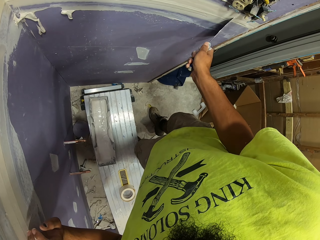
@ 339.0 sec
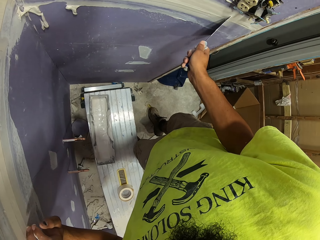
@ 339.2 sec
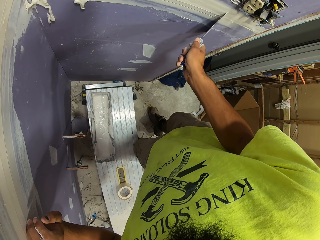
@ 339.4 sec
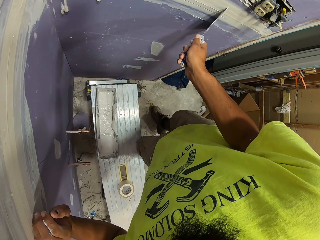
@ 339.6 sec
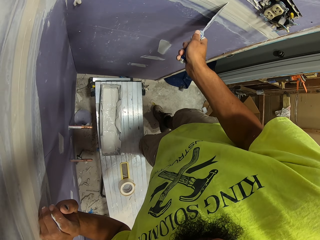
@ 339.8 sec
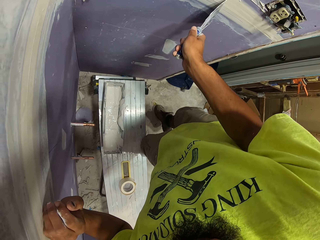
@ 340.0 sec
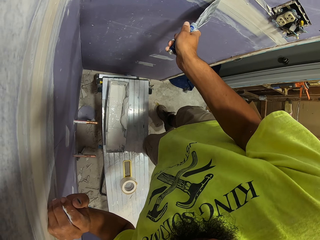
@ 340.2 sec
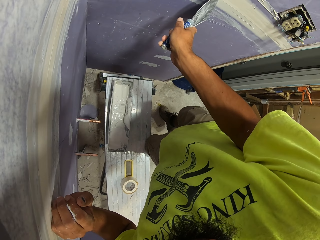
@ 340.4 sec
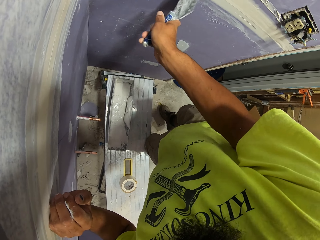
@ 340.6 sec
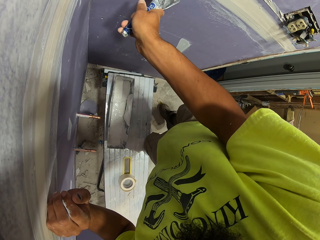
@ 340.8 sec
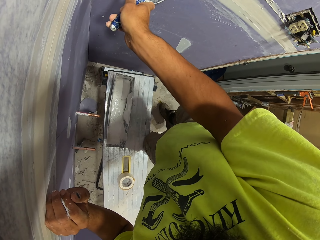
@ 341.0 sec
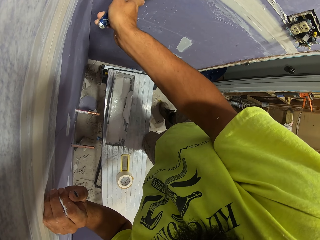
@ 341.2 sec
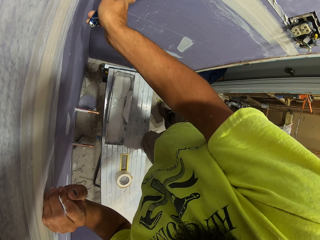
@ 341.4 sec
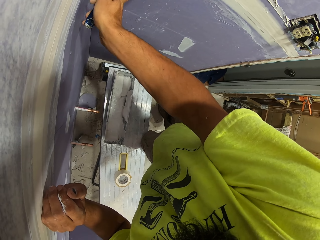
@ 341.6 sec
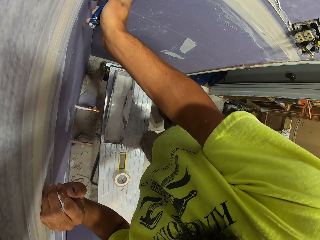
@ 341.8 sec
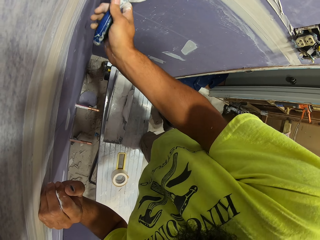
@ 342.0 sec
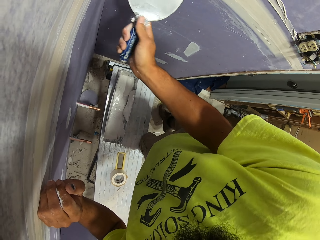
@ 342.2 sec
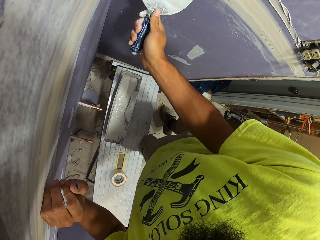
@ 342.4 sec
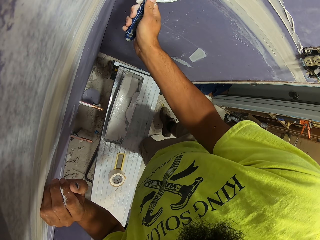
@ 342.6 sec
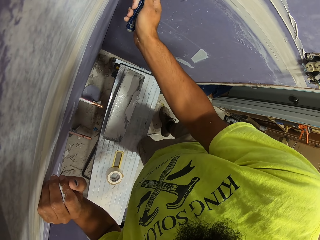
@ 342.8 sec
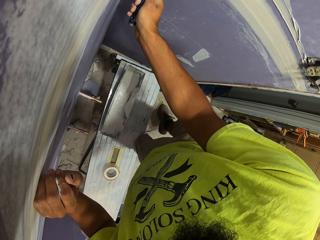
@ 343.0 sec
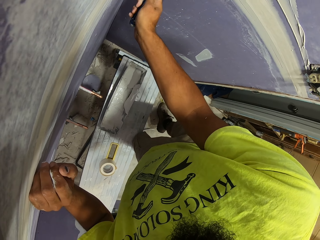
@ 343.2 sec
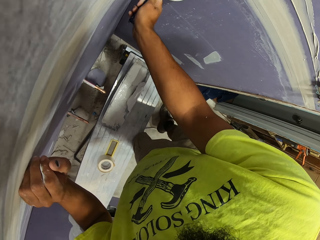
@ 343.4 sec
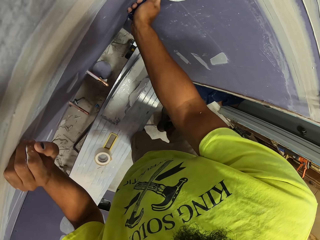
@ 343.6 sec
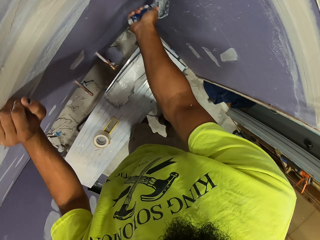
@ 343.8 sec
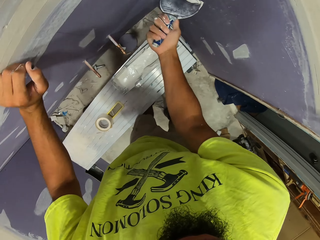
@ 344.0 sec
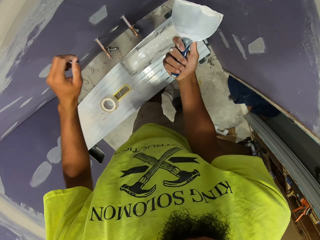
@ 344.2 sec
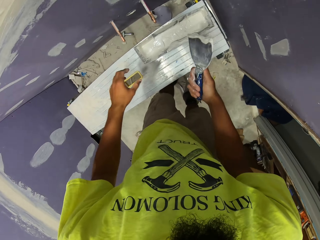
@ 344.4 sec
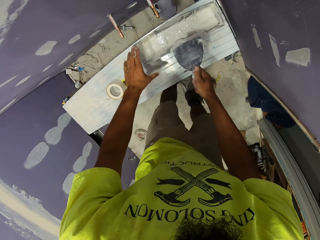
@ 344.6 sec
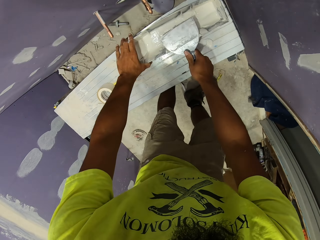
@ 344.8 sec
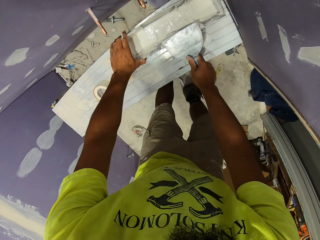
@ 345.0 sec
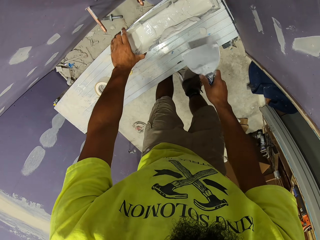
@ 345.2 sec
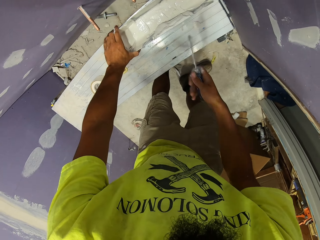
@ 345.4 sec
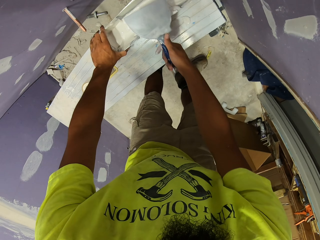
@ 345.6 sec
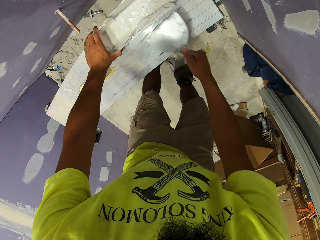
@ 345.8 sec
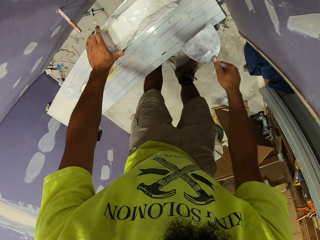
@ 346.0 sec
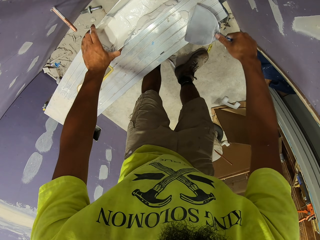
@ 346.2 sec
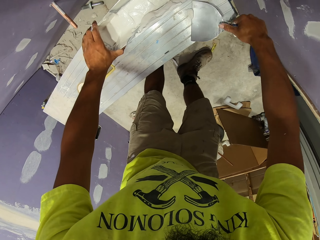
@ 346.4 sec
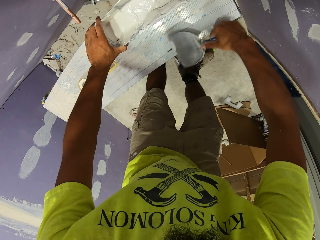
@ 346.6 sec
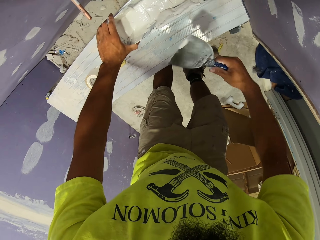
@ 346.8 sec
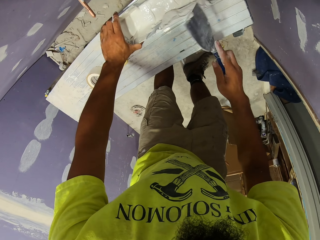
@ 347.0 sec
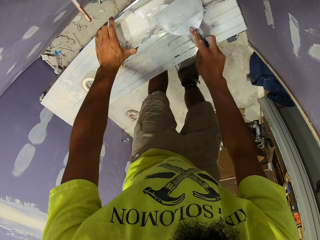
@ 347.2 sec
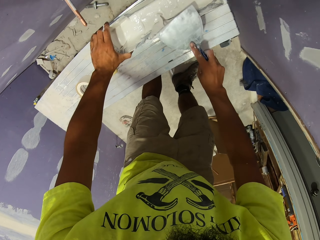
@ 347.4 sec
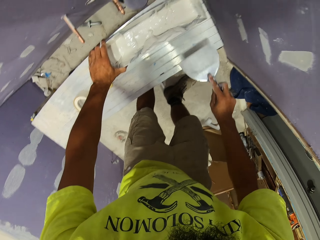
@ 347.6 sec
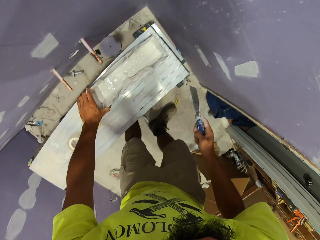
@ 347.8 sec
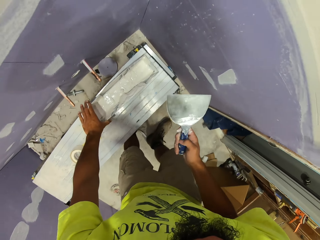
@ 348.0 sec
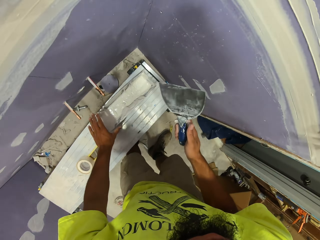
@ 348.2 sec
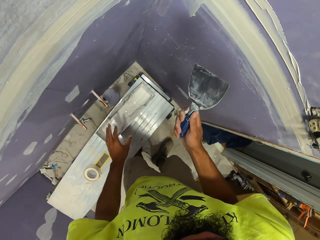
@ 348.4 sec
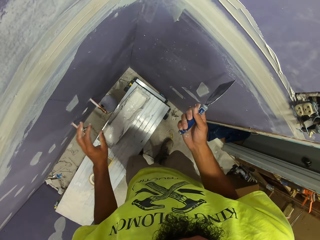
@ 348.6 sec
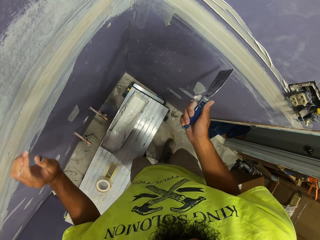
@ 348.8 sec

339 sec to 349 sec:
The camera wearer scrapes off paint from the wall. They wipe filler on the wall. They wipe filler from something. They scrape off paint from the paint scraper. They scrape off paint on the bench surface.

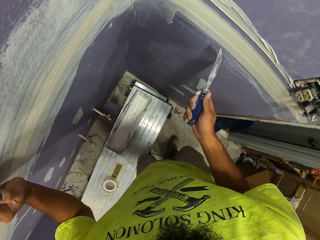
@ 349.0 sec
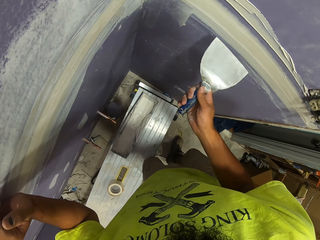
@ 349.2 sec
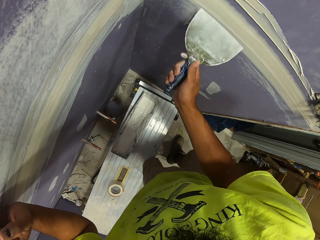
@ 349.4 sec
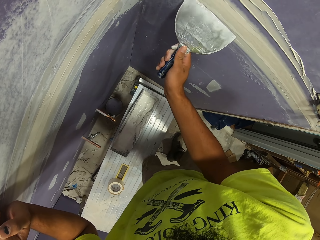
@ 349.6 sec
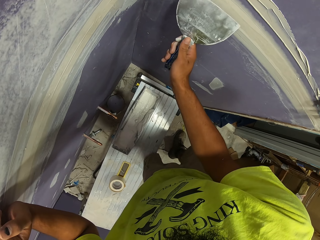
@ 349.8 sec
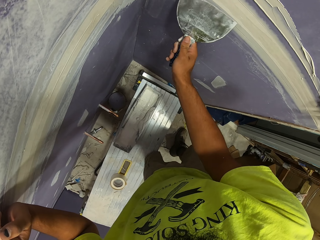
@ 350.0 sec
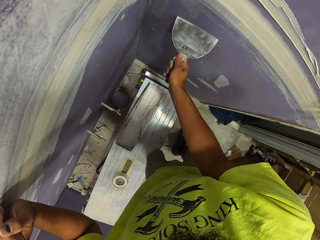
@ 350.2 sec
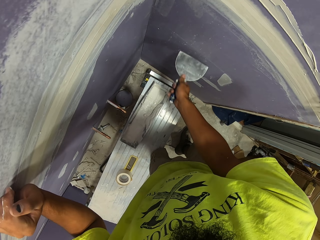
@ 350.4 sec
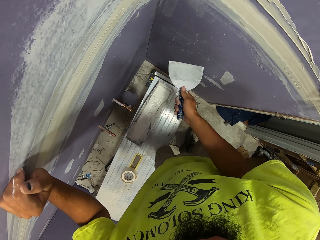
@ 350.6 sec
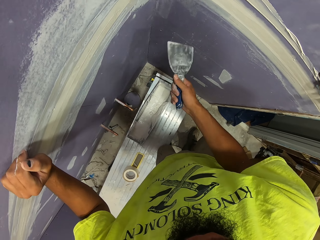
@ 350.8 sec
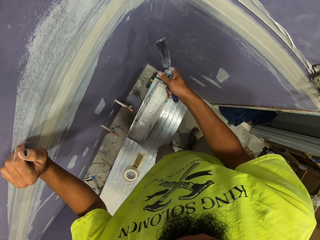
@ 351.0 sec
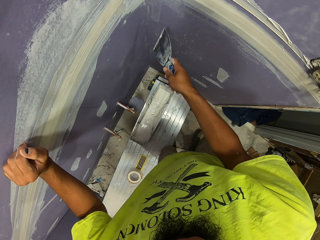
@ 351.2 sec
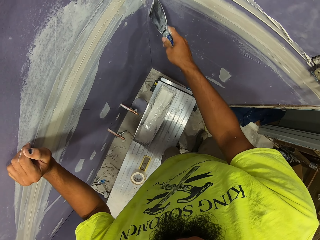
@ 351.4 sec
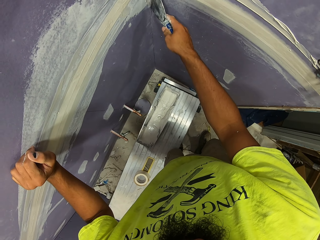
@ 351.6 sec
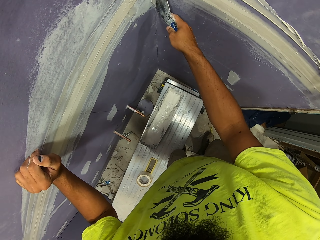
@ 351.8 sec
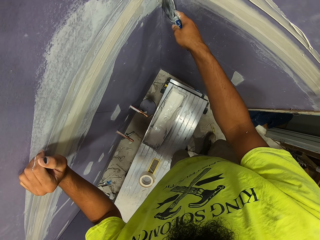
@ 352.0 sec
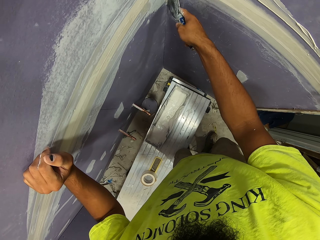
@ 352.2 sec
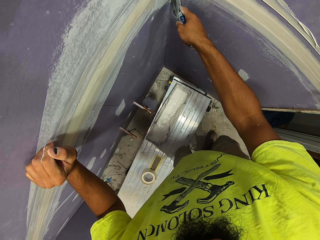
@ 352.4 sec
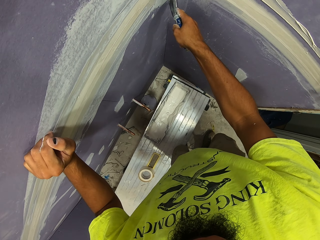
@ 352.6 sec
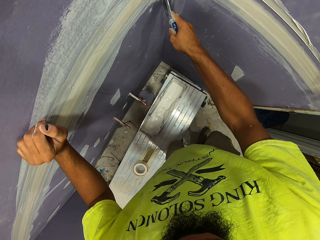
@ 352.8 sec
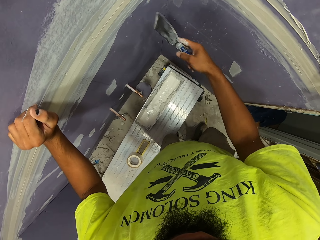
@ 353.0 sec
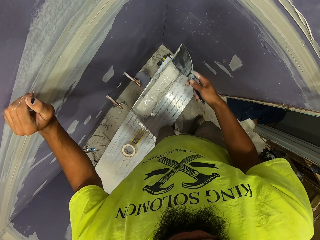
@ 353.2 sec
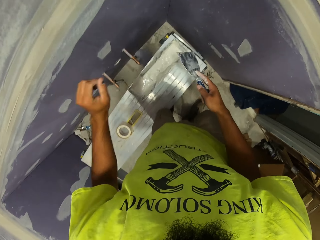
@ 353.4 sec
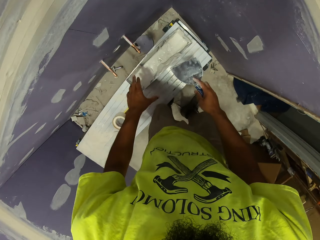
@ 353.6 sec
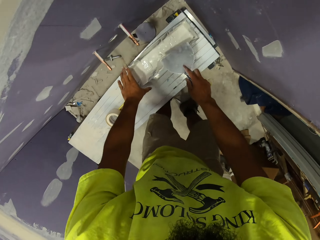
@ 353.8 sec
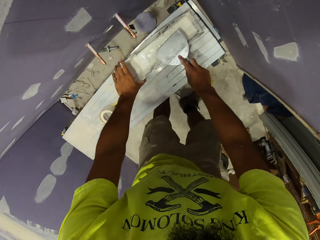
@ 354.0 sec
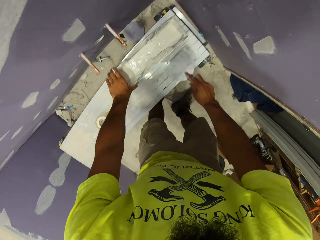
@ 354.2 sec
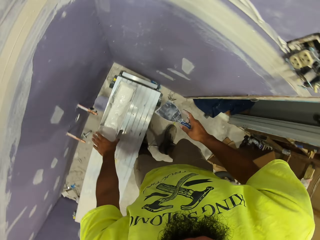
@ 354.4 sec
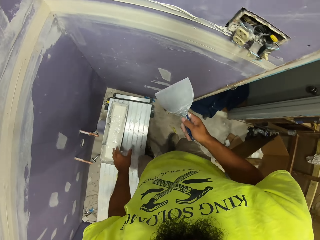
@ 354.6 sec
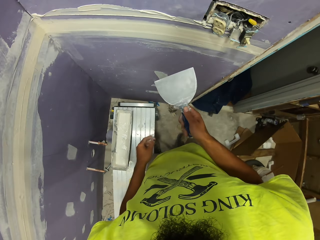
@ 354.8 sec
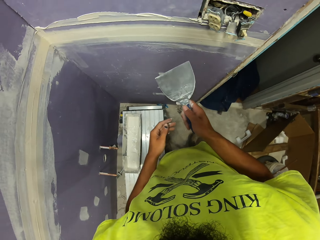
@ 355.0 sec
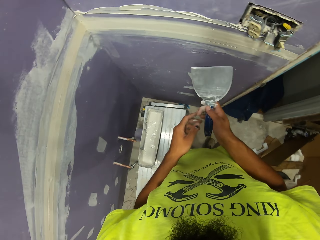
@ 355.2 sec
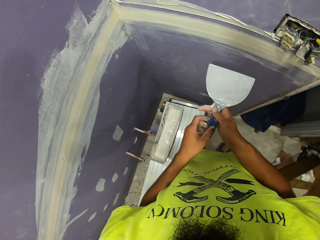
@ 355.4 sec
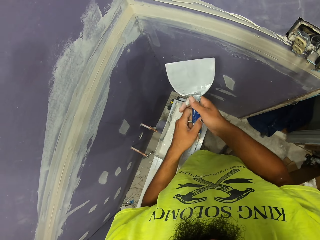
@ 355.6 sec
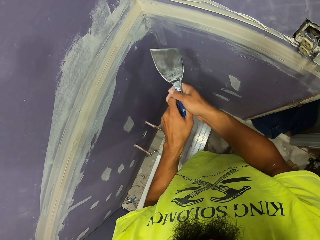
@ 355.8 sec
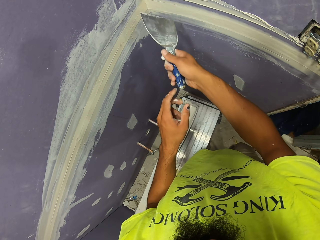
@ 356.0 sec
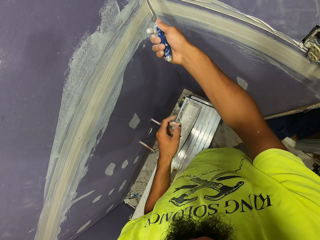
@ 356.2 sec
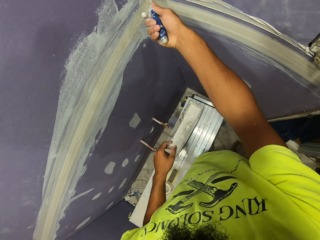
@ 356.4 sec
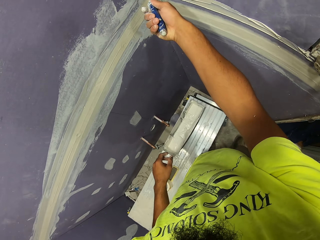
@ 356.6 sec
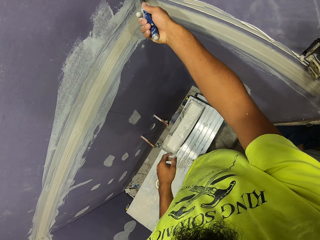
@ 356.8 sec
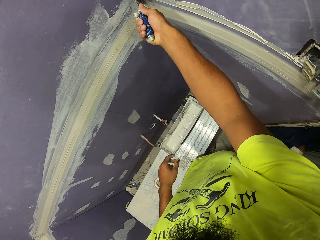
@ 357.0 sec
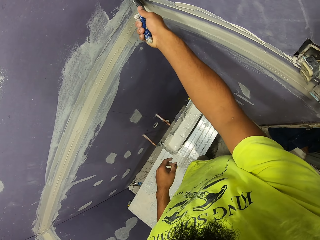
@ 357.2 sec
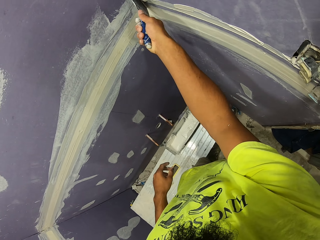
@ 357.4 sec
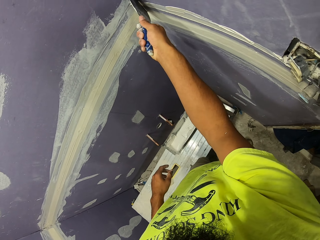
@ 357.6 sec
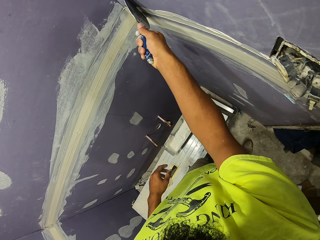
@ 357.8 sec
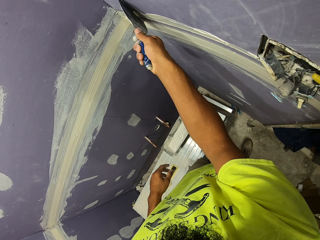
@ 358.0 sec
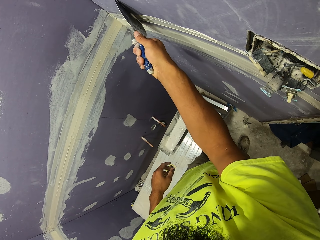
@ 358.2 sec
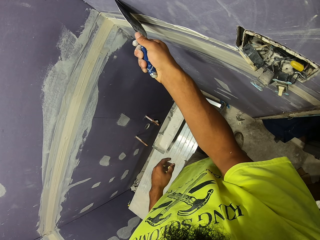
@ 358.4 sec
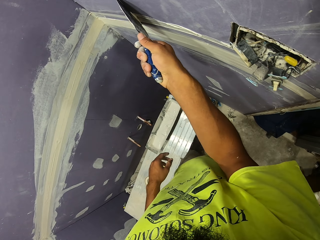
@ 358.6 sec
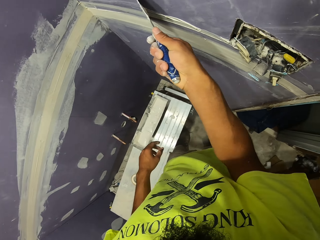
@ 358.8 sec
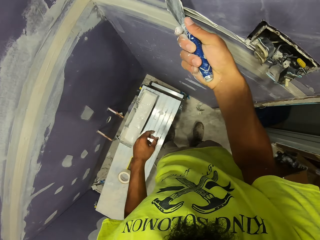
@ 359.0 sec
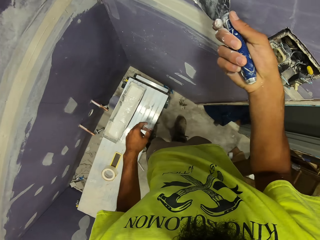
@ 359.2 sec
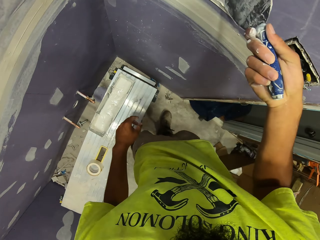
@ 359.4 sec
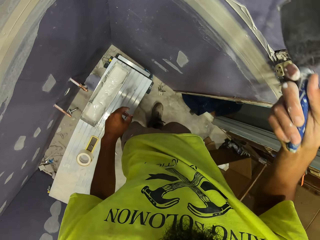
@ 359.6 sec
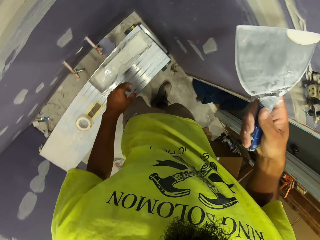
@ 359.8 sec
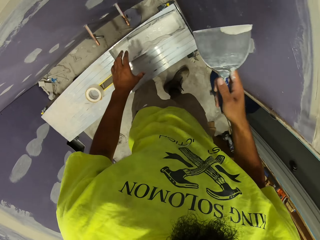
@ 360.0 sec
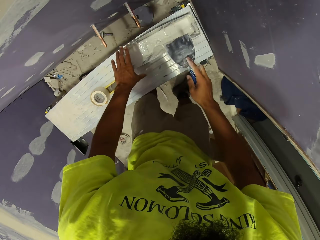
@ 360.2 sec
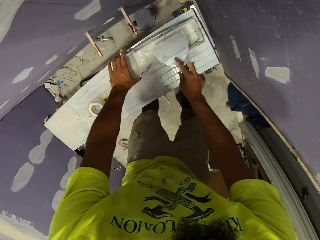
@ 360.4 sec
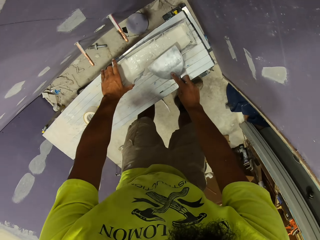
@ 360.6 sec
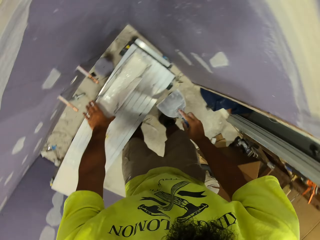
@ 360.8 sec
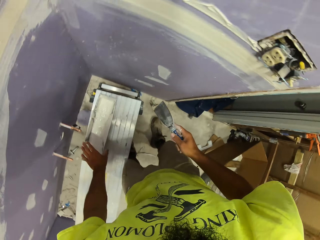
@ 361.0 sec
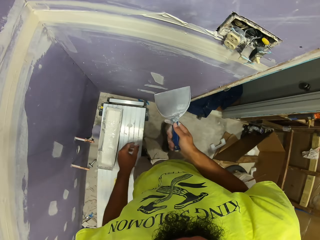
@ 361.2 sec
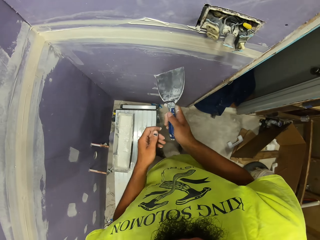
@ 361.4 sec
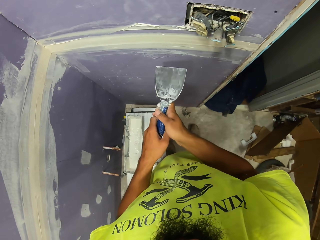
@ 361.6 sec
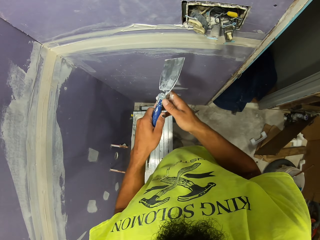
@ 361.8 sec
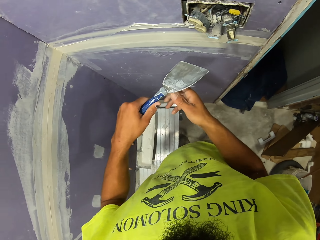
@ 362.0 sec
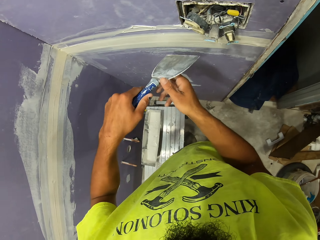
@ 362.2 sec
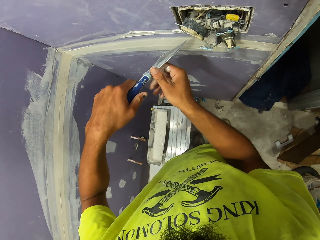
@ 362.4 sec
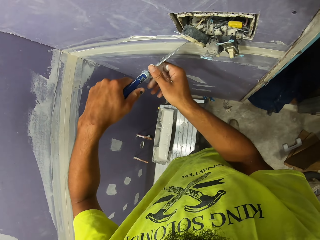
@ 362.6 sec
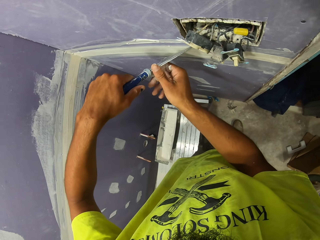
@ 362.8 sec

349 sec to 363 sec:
The camera wearer scrapes off paint from the wall. They wipe filler on the wall. They scrape off paint from the paint scraper. They scrape off paint from the wall. They scrape off paint from the paint scraper. They wipe something.
